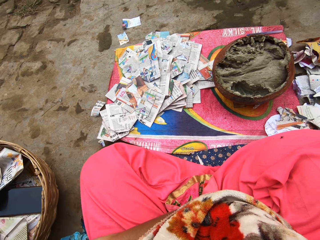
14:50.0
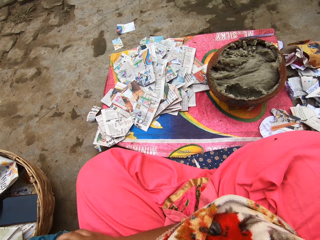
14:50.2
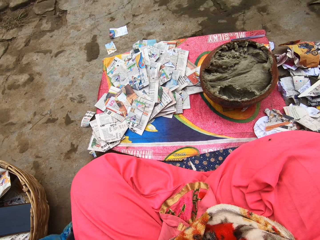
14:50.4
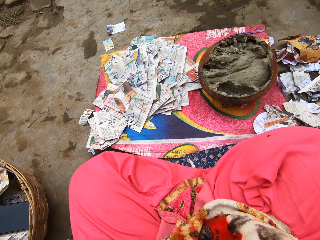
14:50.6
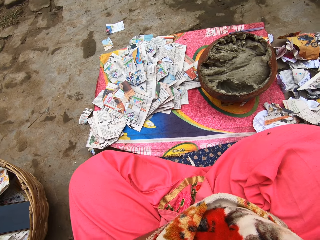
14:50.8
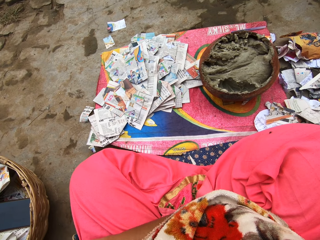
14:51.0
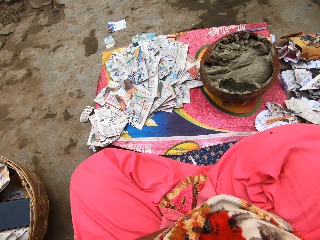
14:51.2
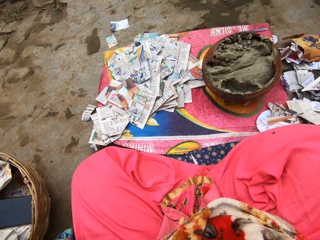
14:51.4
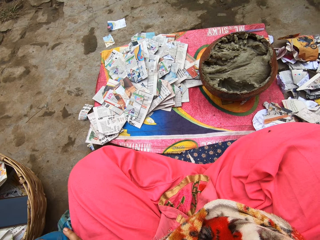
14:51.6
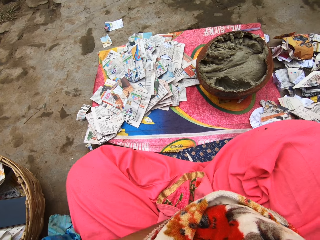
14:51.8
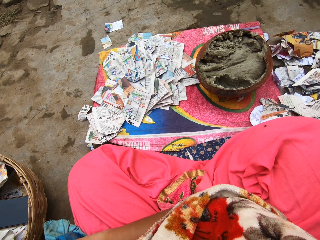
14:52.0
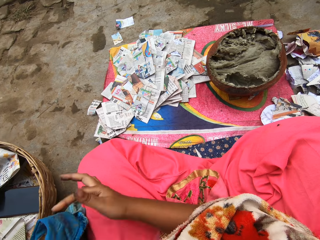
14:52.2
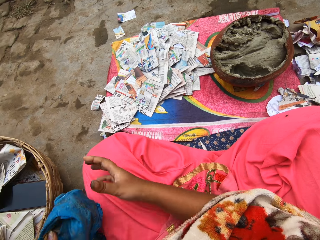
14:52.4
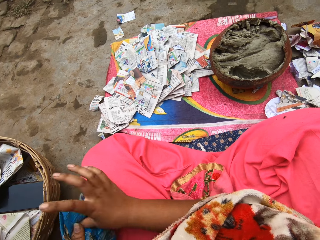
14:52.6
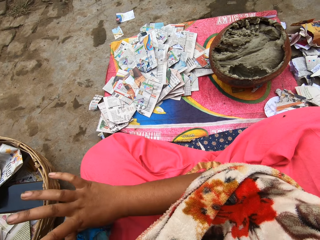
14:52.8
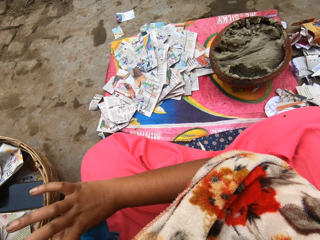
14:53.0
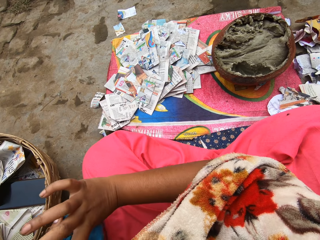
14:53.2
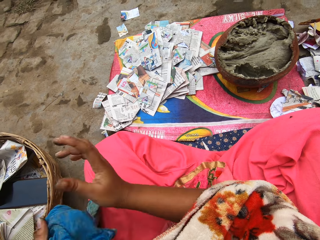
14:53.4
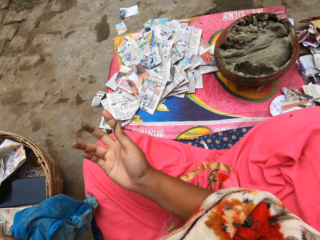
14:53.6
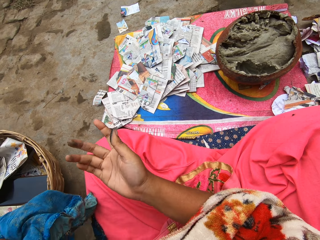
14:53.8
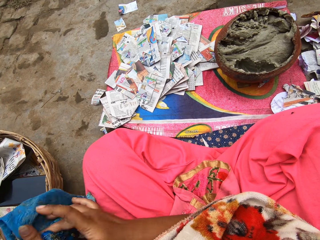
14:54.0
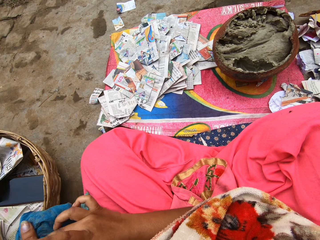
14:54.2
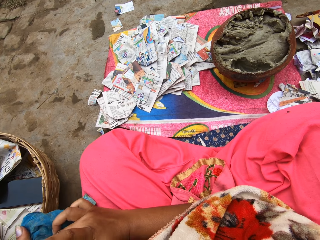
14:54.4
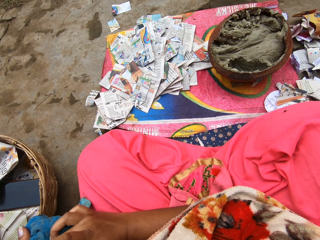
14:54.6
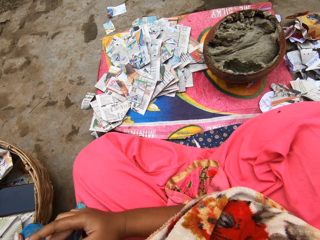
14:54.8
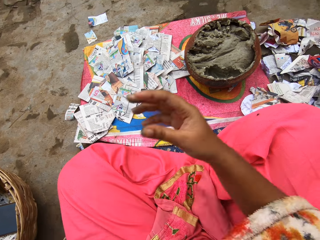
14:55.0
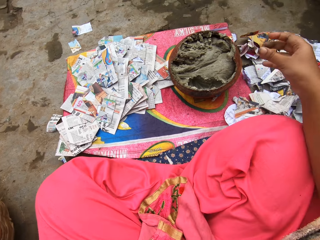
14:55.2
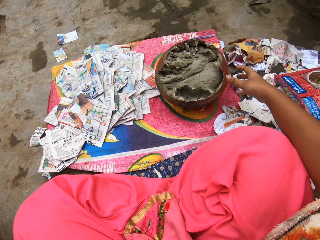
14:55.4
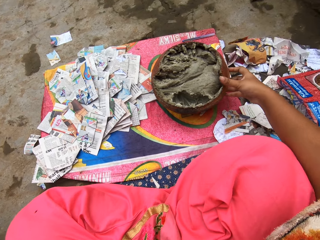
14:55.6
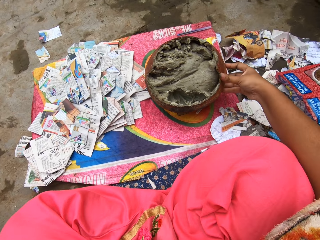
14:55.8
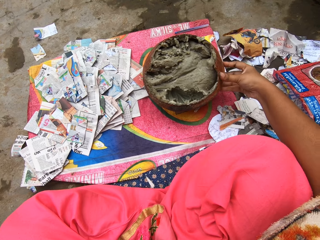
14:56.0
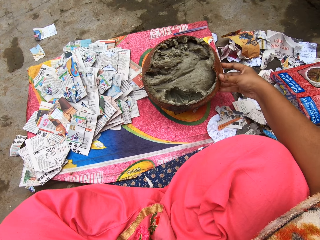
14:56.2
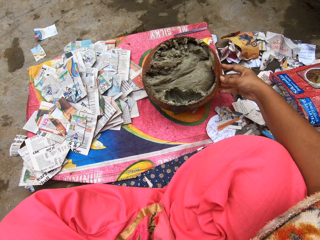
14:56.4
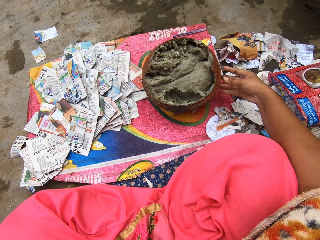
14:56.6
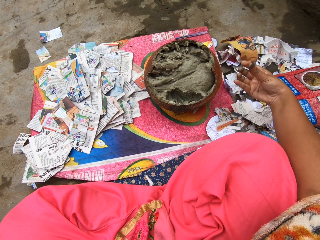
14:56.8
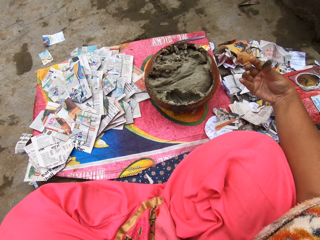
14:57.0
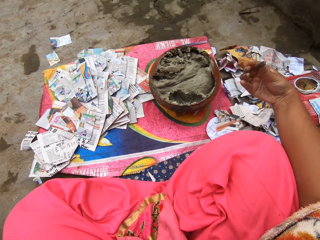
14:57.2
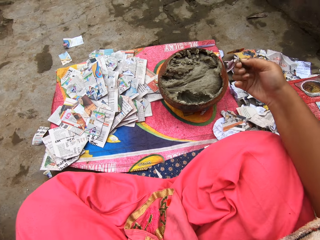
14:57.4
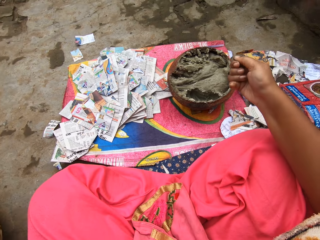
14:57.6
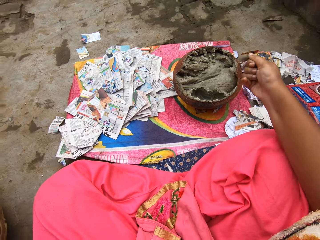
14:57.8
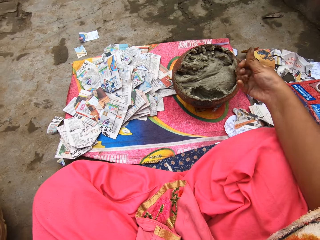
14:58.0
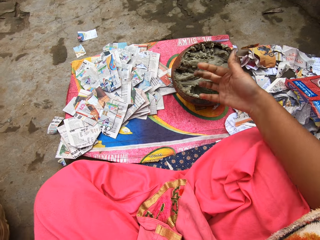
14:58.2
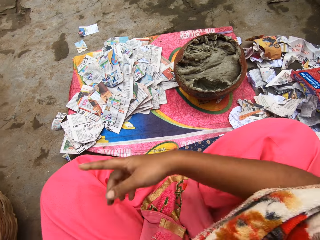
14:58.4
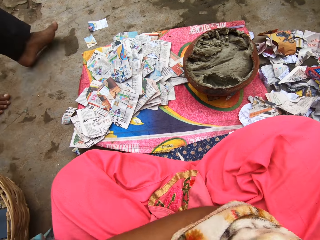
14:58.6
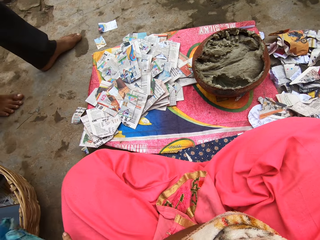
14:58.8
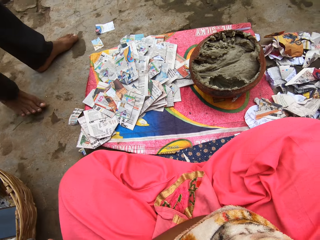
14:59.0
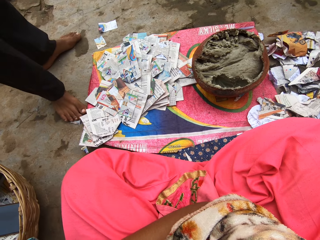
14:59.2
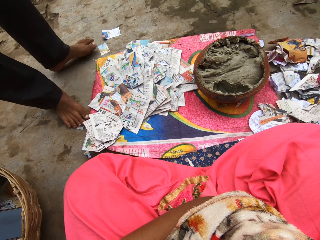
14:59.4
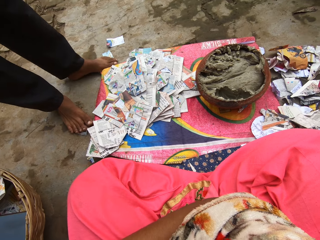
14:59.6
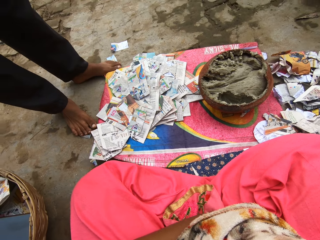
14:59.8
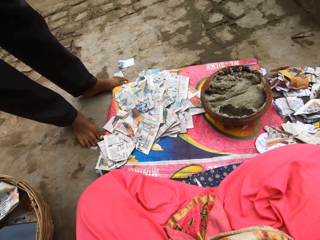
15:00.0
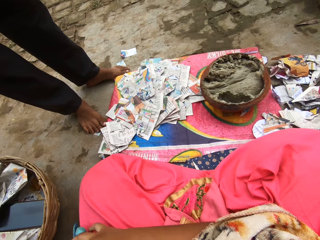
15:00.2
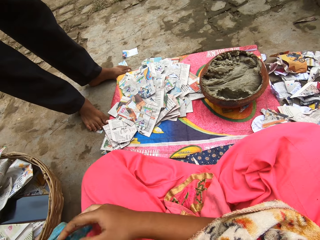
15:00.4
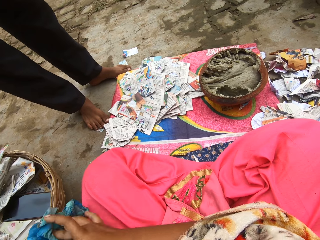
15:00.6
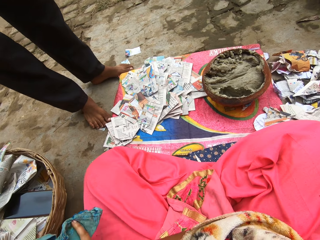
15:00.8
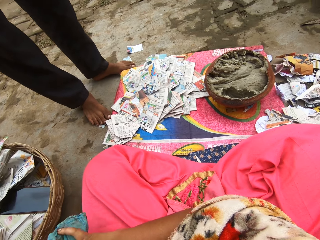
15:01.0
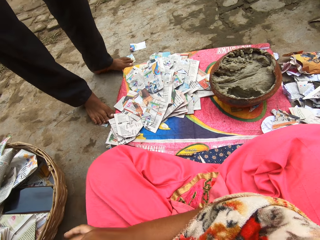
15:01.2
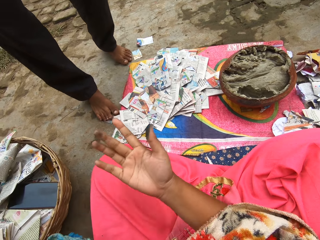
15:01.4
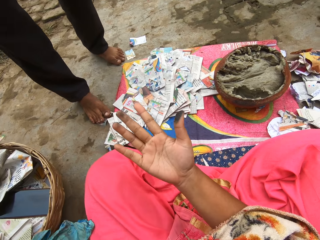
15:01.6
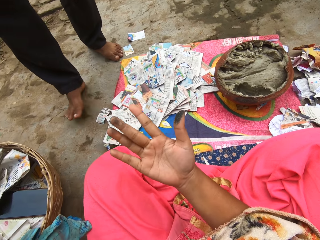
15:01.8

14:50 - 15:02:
The camera wearer puts paste on the pot edges. She touches the clay pot with her right hand. She looks at her hand and rubs her fingers together. She cleans both hands with a piece of cloth. She interacts with a man.

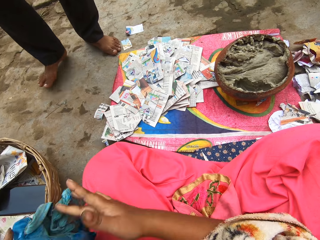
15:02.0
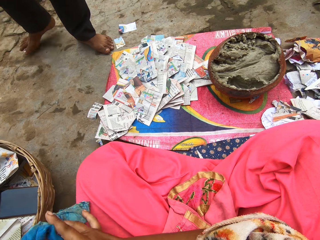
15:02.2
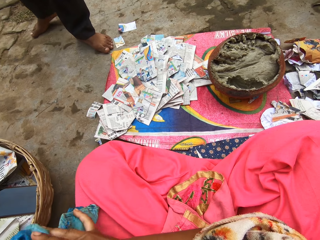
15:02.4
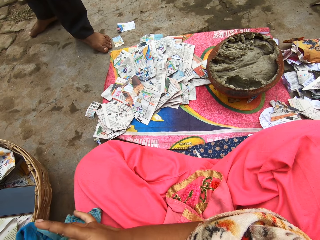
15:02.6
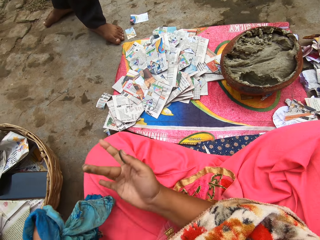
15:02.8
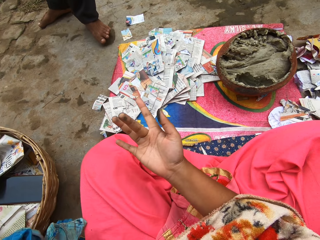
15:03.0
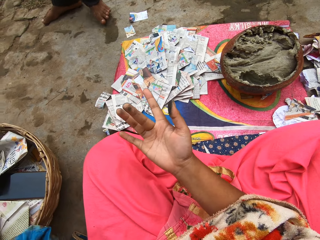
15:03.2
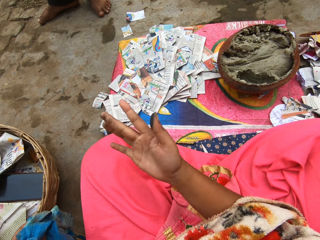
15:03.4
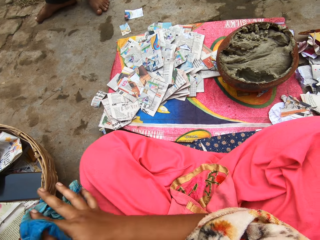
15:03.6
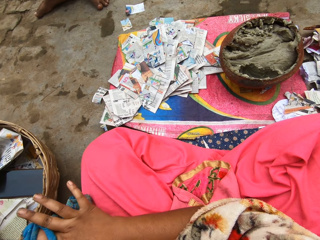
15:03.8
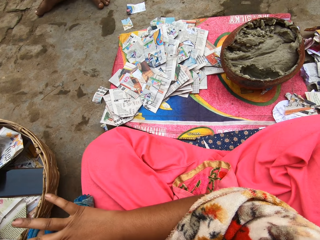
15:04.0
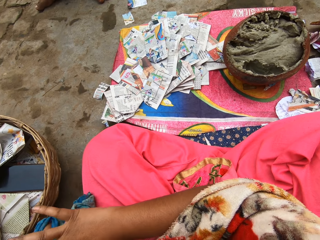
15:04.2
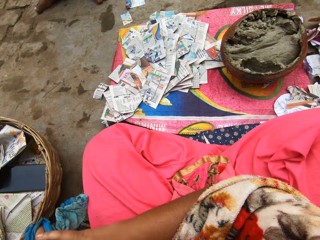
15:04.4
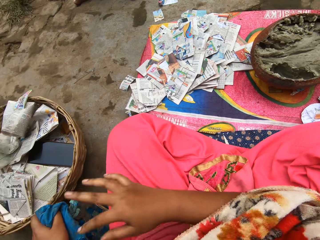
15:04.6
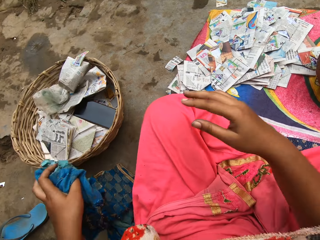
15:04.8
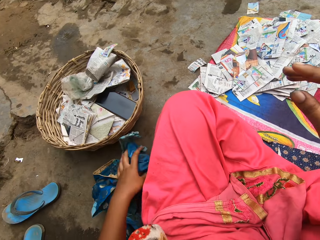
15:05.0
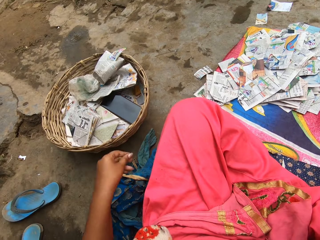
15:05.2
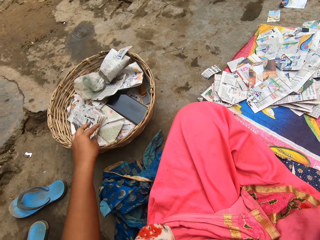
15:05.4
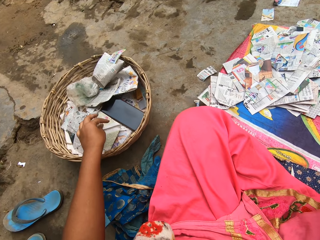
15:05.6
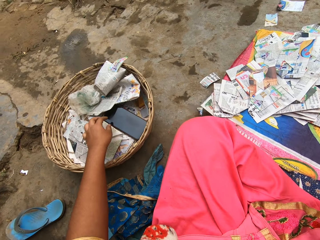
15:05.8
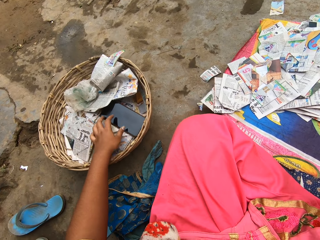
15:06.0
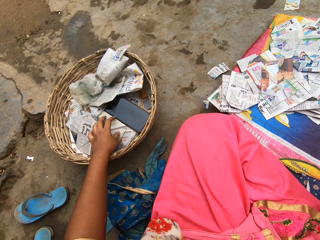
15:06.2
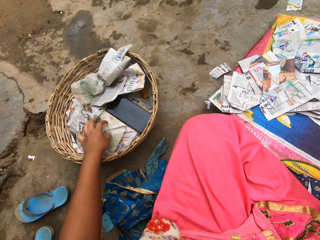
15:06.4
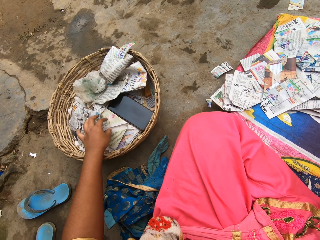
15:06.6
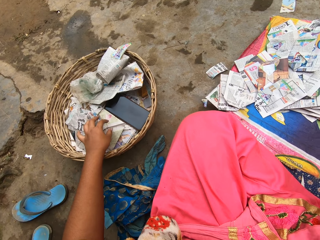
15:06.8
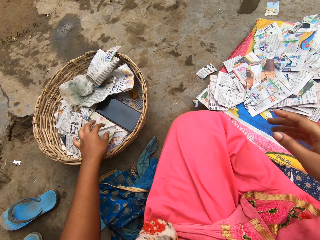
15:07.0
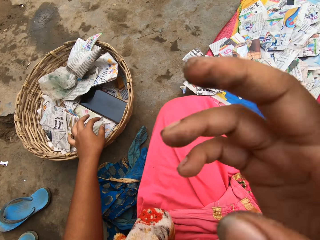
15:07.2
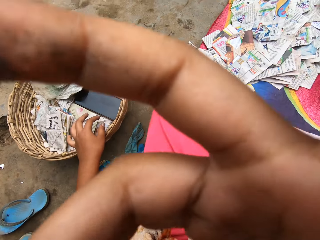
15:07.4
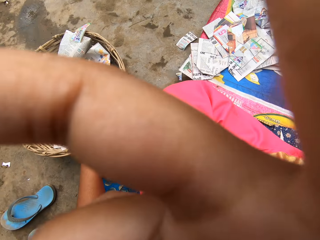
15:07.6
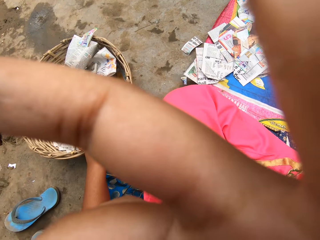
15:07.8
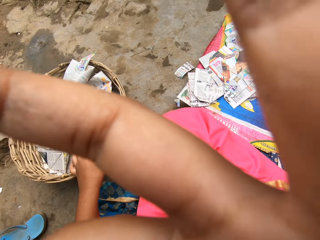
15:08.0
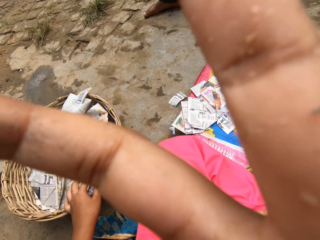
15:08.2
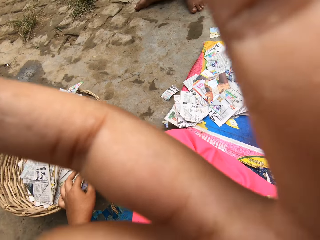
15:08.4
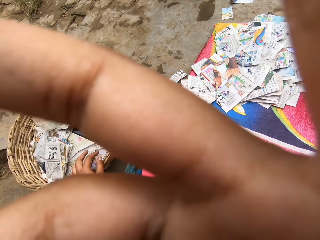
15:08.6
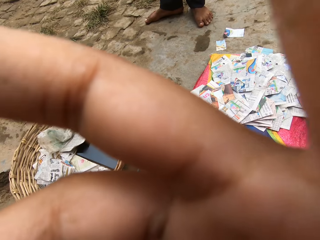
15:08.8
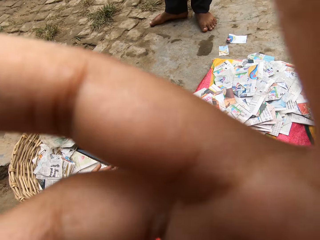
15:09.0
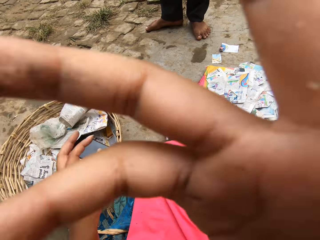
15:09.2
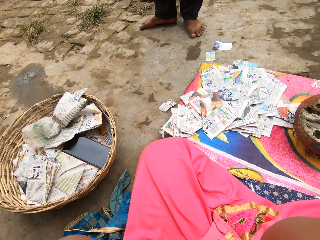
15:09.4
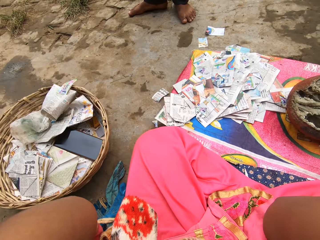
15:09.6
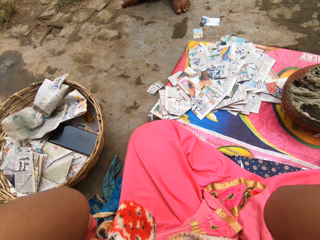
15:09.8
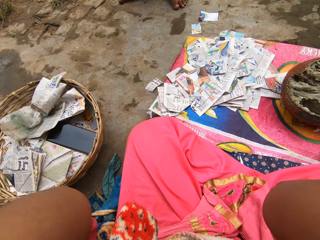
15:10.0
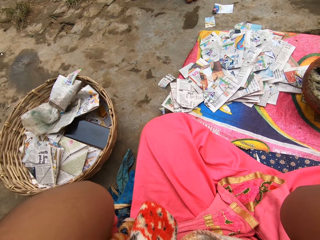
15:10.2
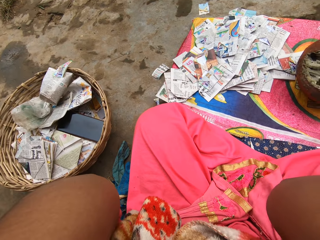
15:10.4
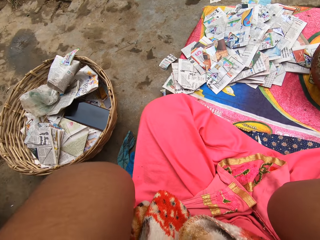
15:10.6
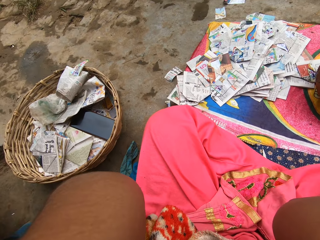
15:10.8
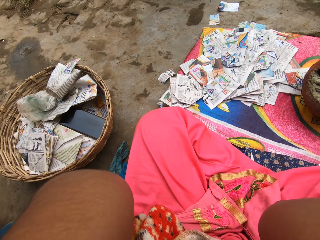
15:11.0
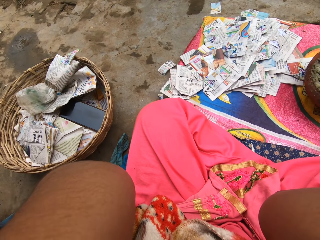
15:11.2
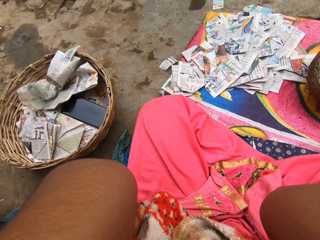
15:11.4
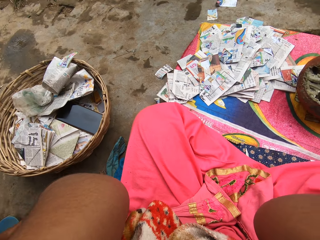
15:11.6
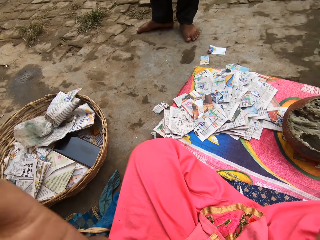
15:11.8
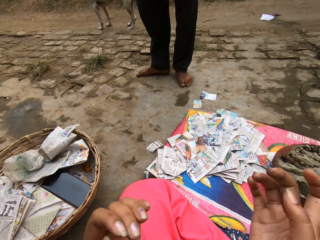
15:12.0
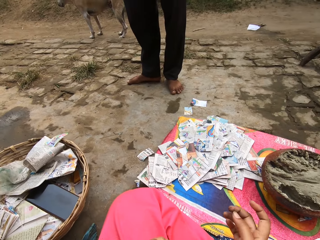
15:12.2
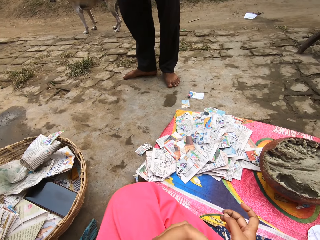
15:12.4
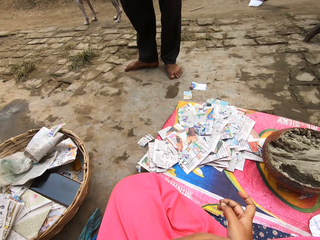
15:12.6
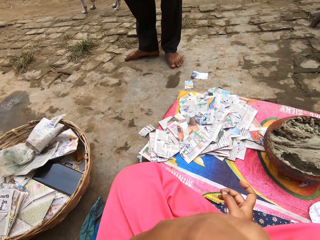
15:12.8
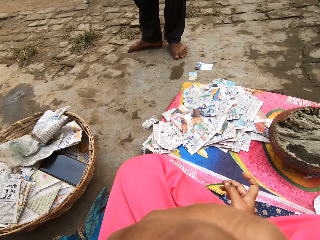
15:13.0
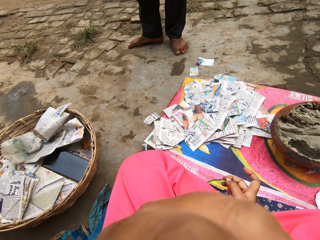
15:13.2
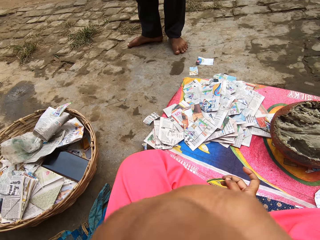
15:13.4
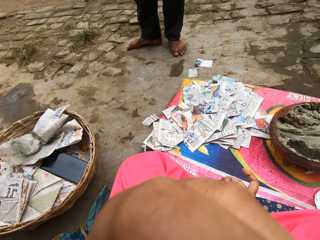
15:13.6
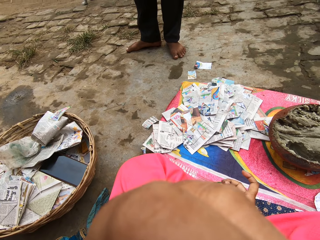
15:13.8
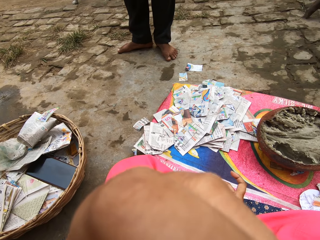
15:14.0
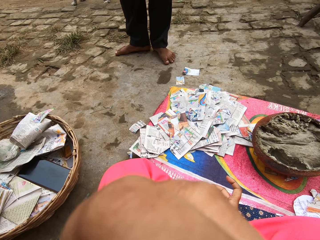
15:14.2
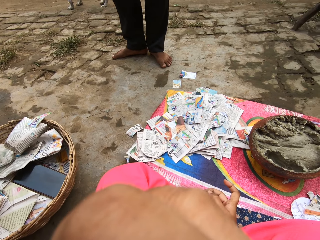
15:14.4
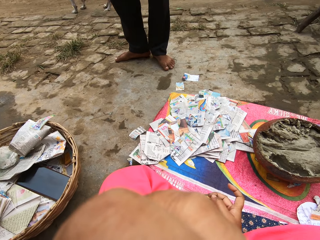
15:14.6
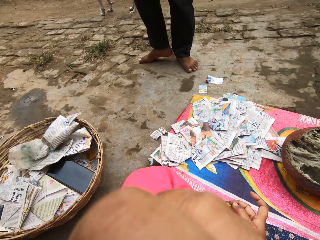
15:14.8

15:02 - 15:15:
The camera wearer looks at her hand. She cleans her hands on a fabric. She looks at her hand. She cleans her hands on the fabric. She drops the fabric on the floor. She touches the papers on a basket. She places her left hand in the basket. She adjusts her camera with her right hand. She rests her left hand on the basket. She adjusts the camera with both hands. She adjusts the camera with her left hand.
